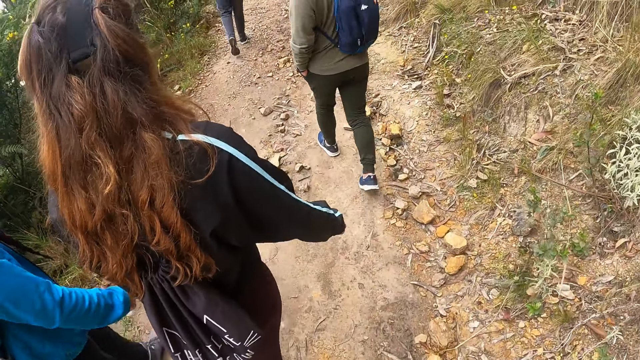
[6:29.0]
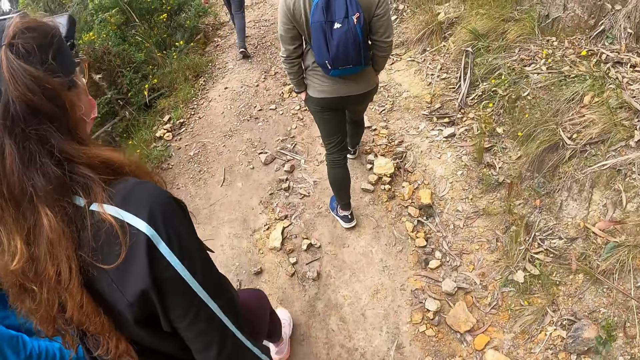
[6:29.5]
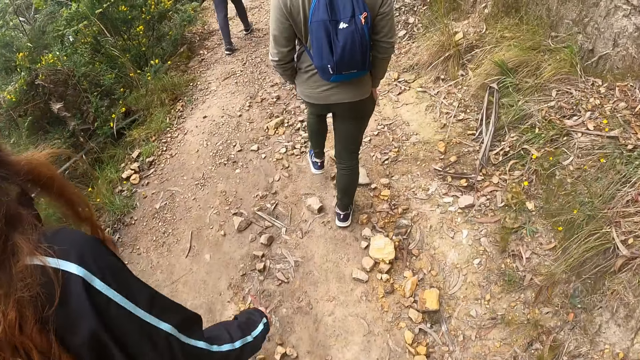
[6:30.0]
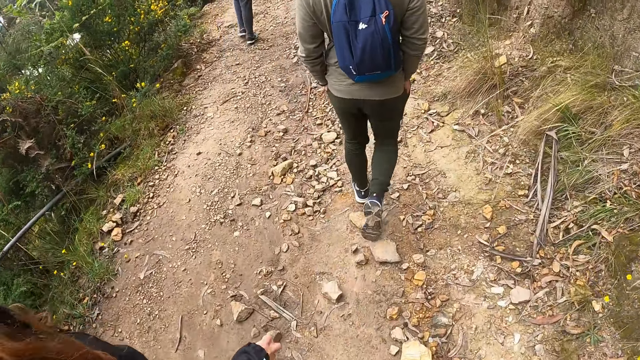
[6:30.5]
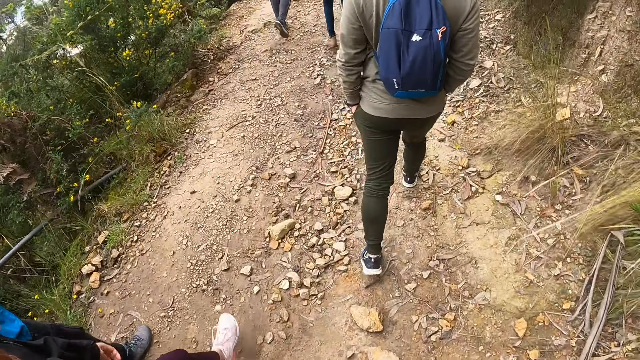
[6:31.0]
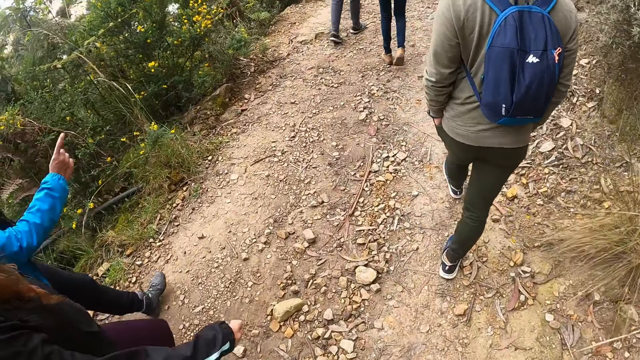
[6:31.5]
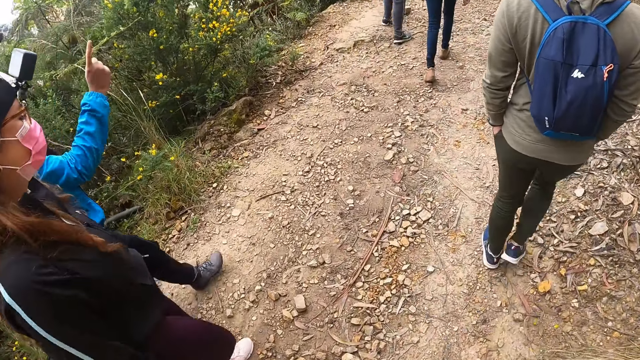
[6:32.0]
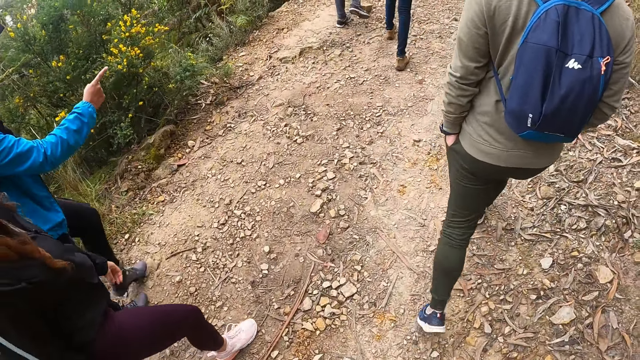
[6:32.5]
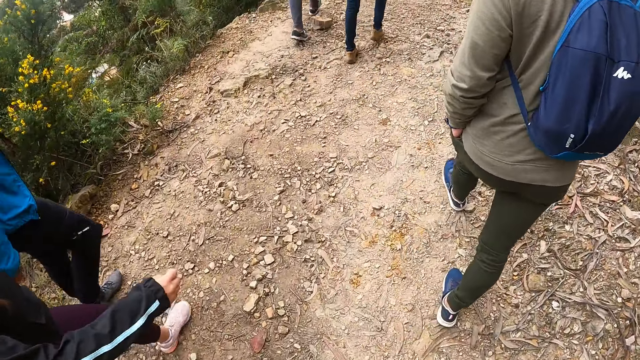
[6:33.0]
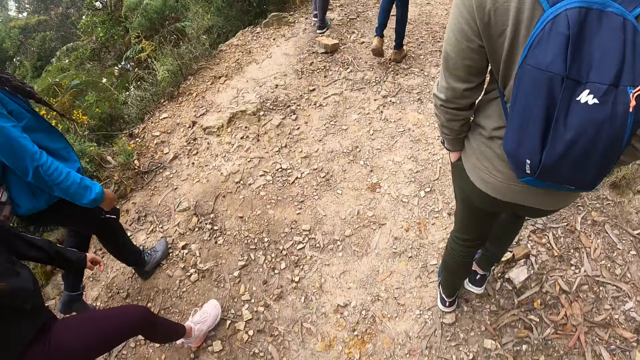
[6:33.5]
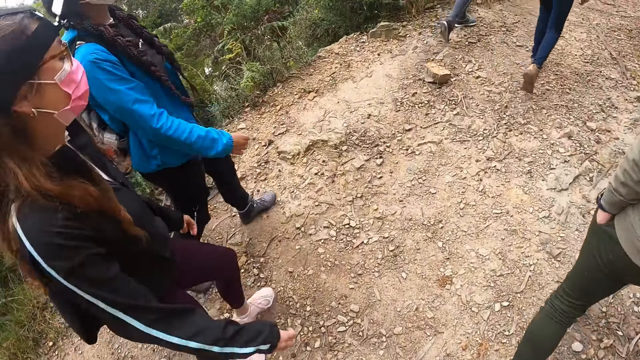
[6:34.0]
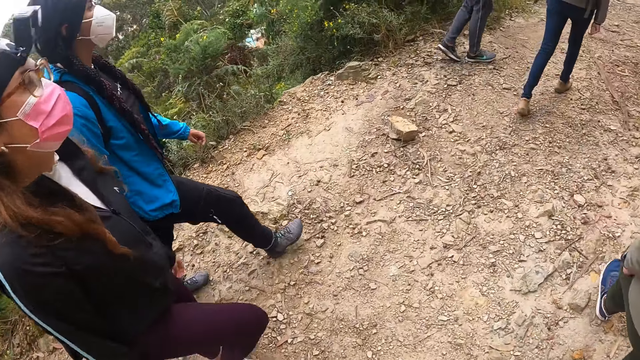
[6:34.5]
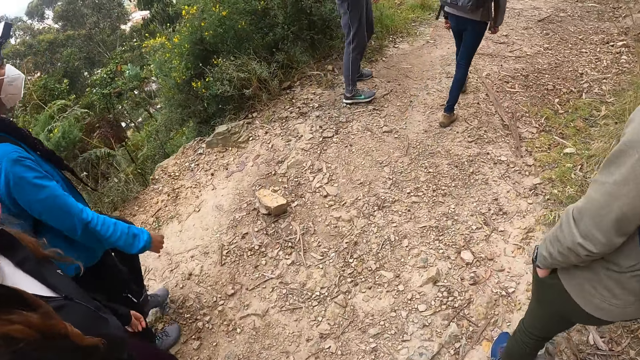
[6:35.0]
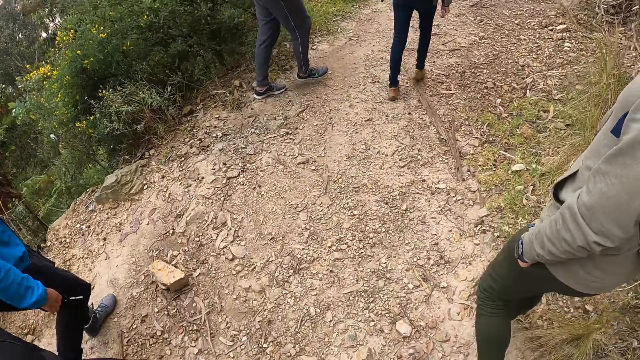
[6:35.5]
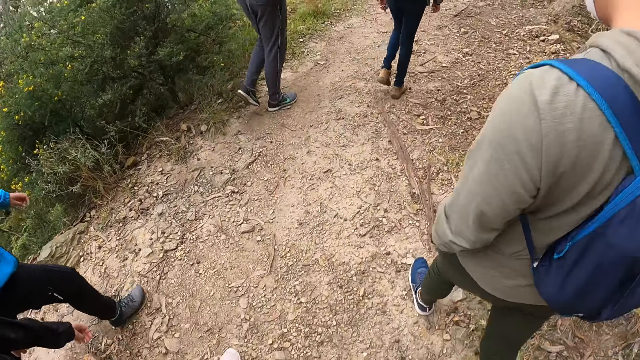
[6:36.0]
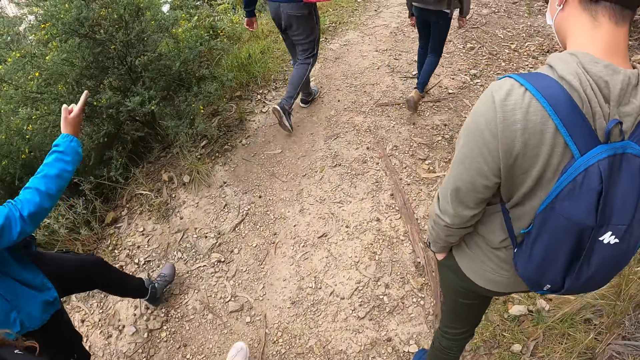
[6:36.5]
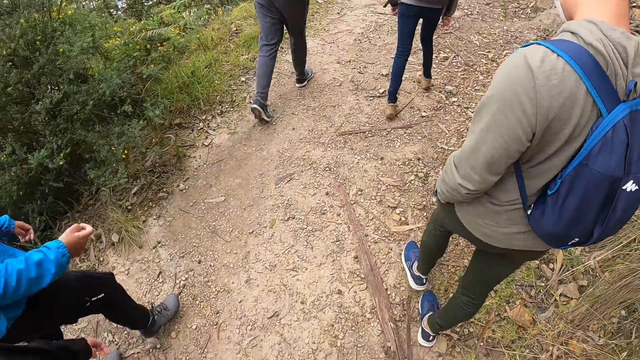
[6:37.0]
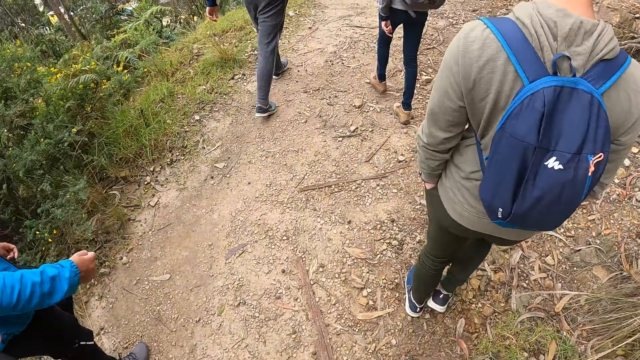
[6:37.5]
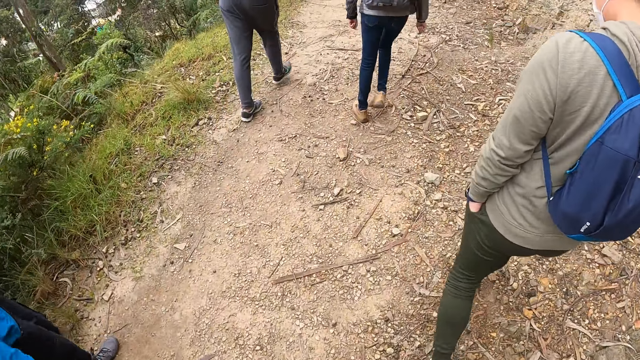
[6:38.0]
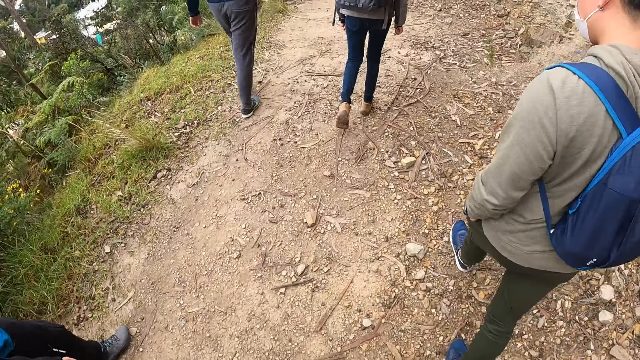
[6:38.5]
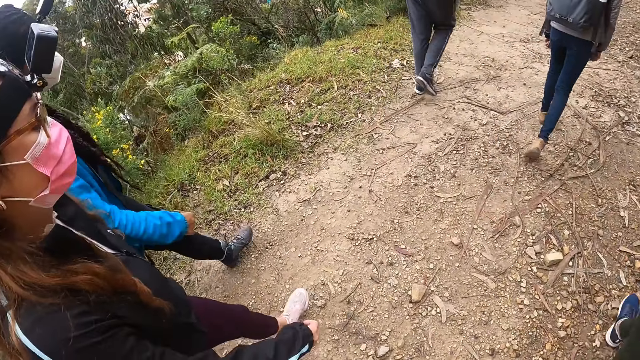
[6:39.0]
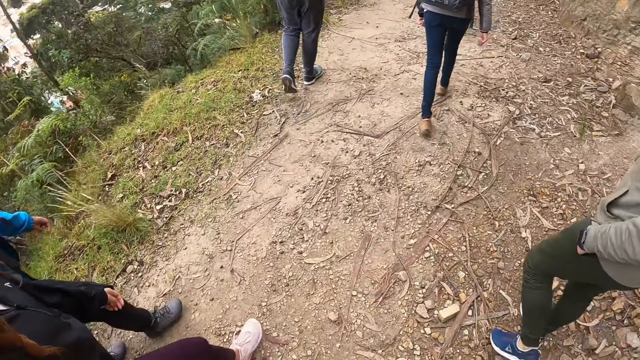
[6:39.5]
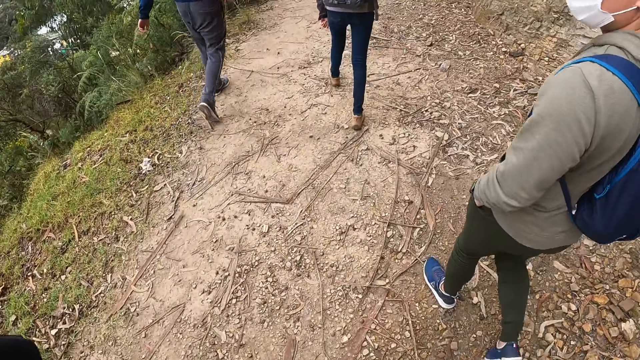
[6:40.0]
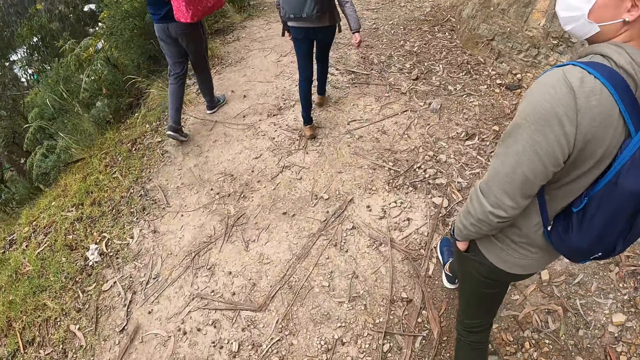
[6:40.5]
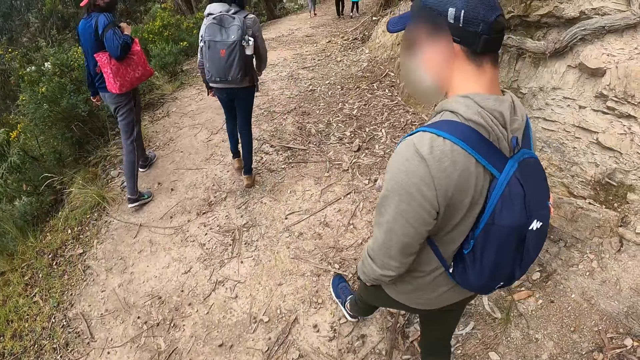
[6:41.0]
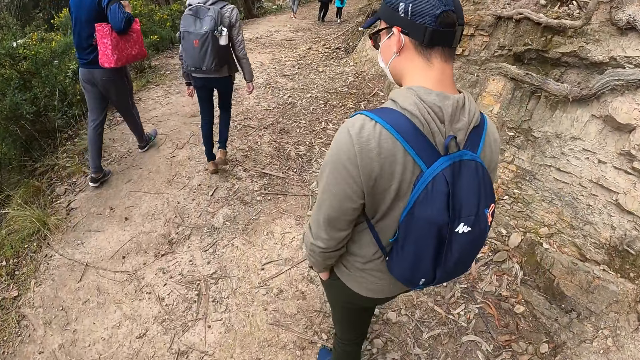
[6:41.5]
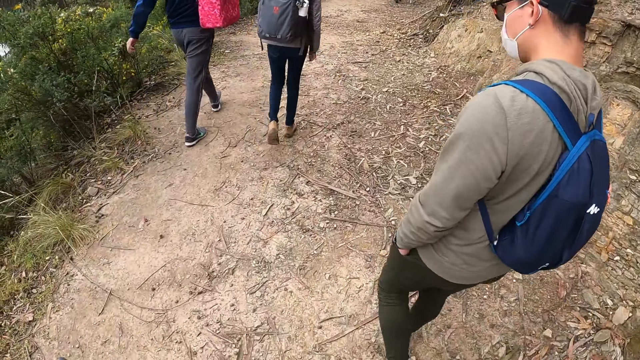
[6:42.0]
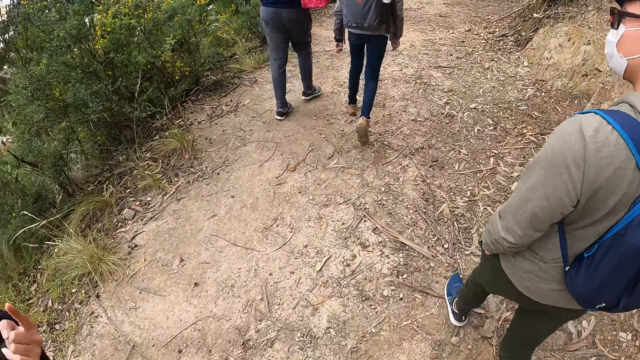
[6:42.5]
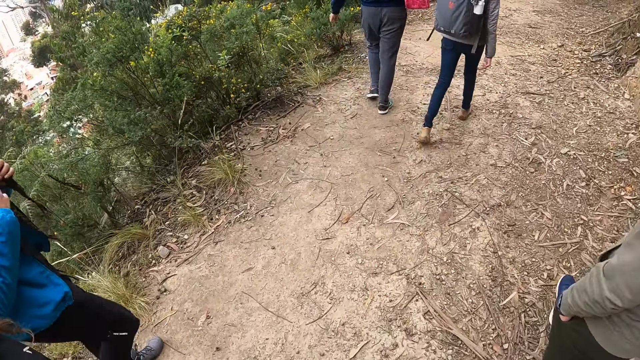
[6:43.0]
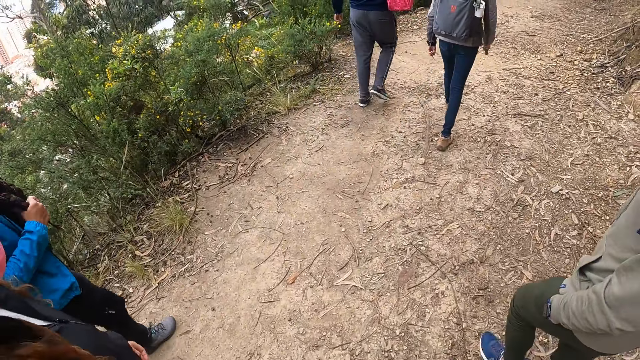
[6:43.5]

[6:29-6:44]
The woman points forward with her right hand. She points to a man with her right hand. The camera wearer looks aside. They look forward. They walk.

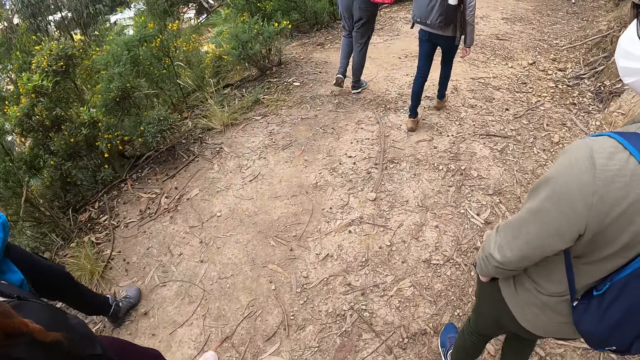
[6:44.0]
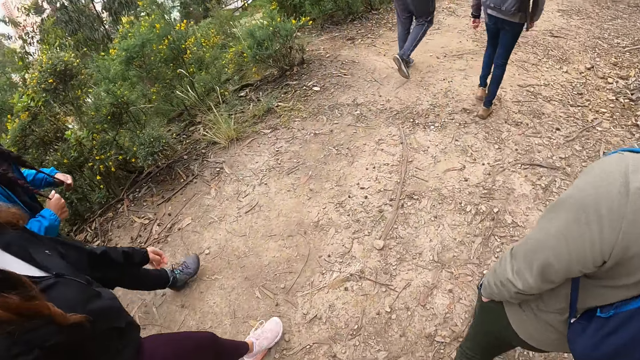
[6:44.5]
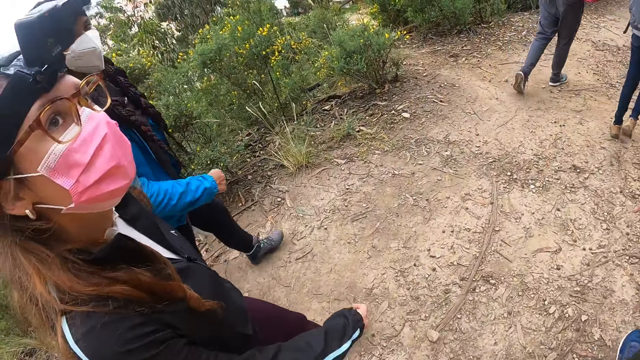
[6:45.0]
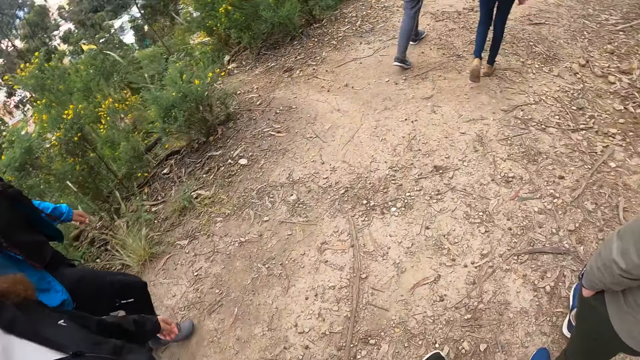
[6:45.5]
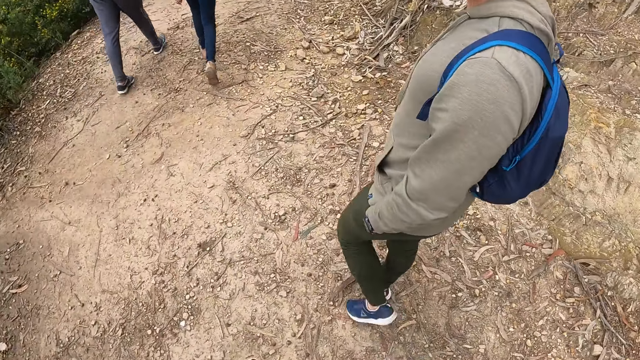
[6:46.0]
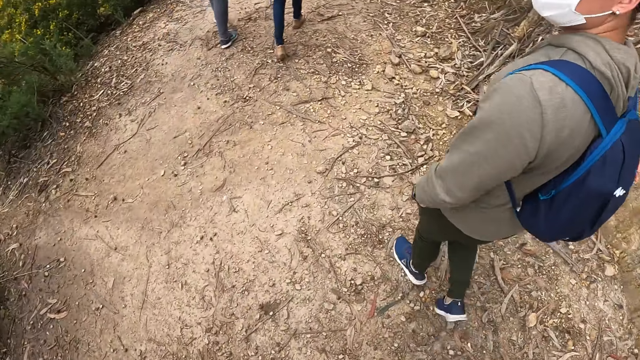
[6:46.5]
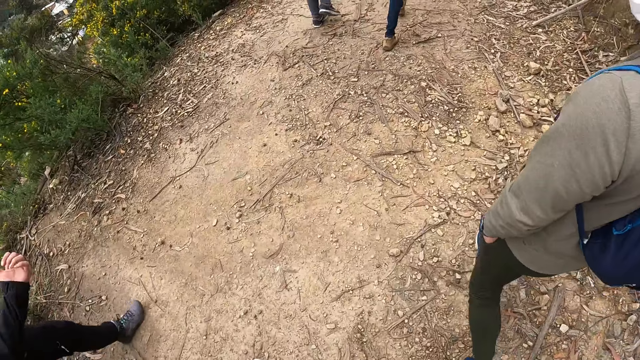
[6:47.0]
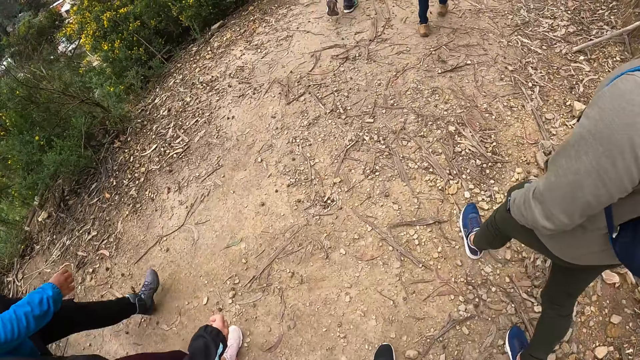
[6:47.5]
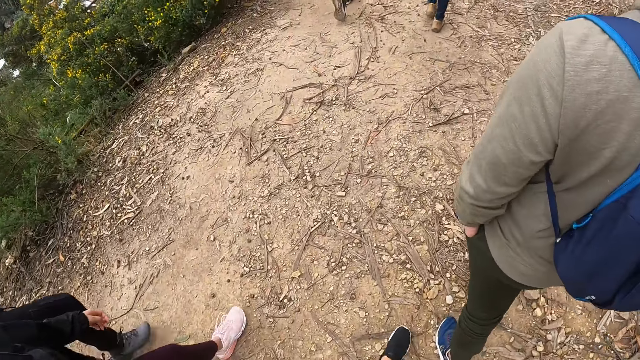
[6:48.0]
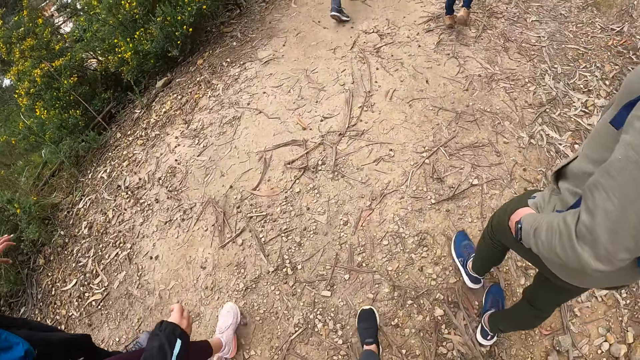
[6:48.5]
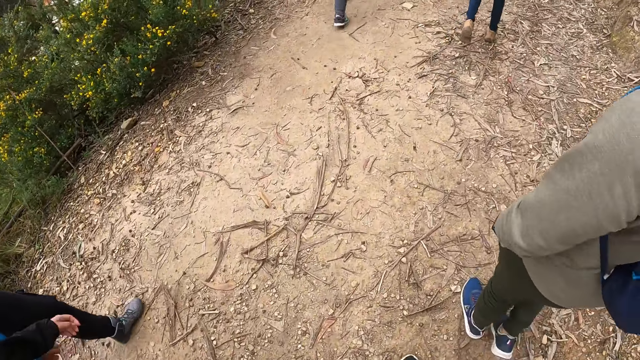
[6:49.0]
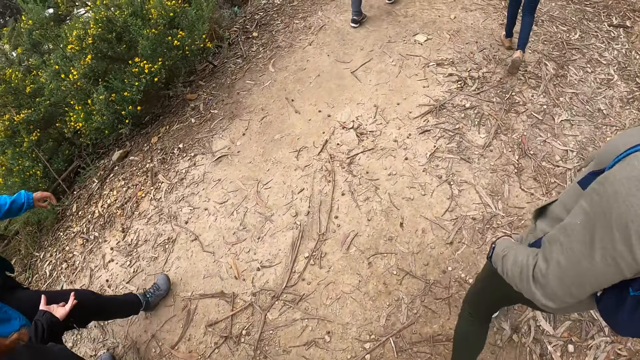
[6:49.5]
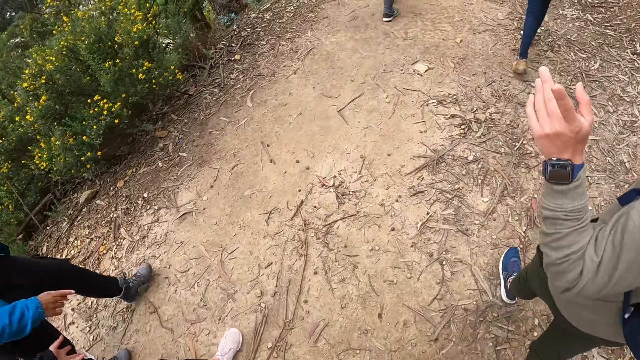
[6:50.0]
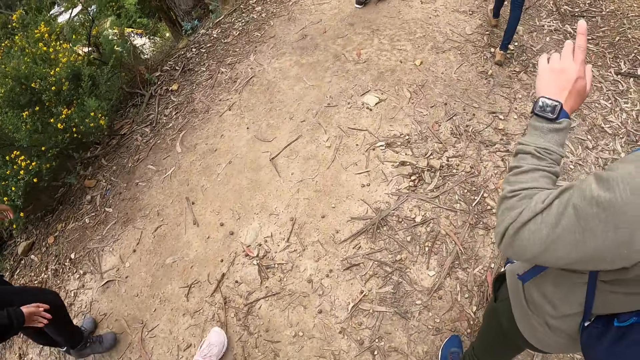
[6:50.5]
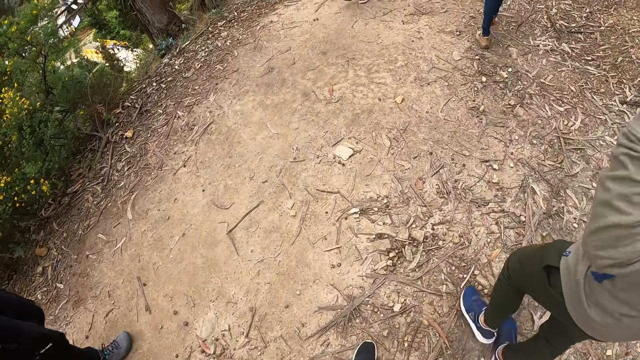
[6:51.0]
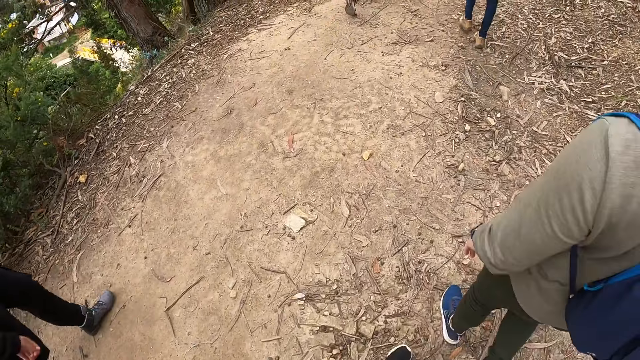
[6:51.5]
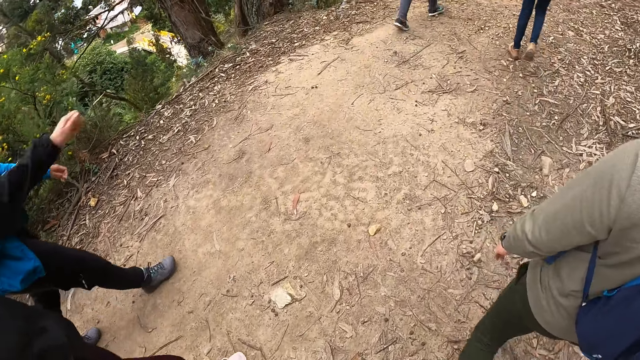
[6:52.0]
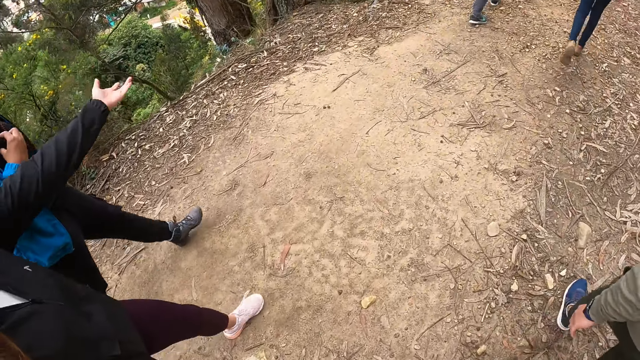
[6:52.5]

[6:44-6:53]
The man removes his left hand from his trouser pocket. He interacts with the camera wearer, the woman and the other woman.
